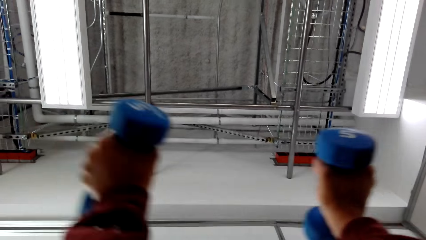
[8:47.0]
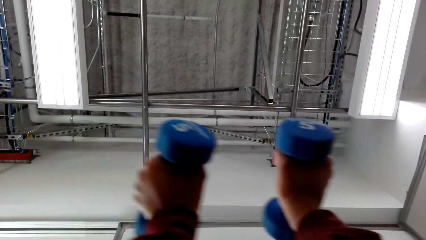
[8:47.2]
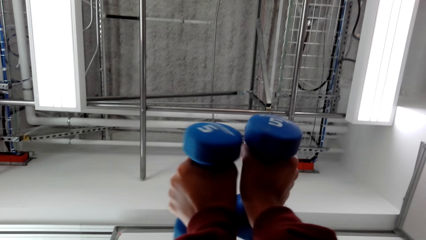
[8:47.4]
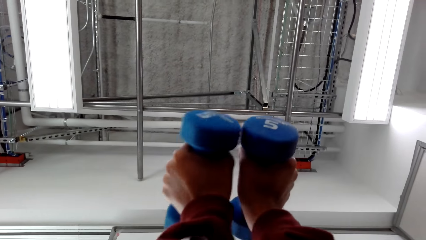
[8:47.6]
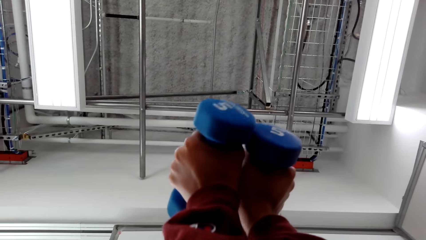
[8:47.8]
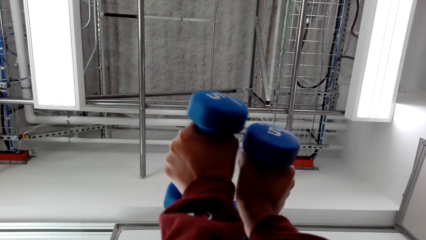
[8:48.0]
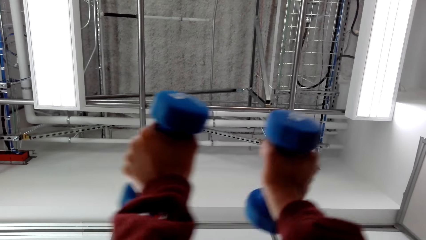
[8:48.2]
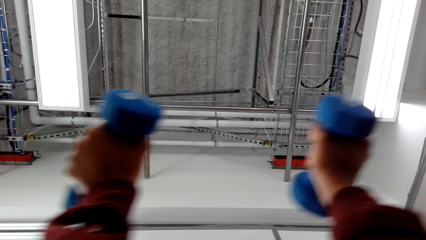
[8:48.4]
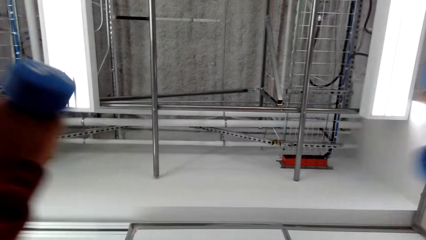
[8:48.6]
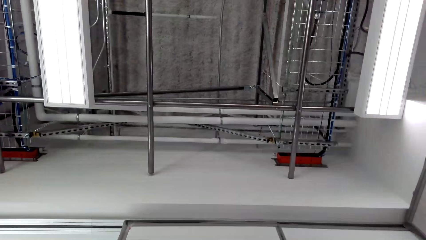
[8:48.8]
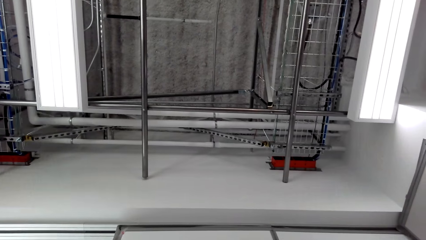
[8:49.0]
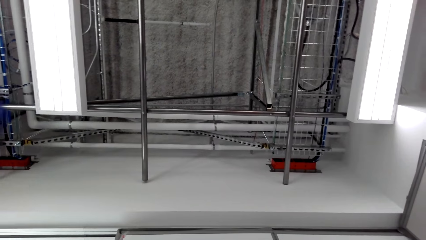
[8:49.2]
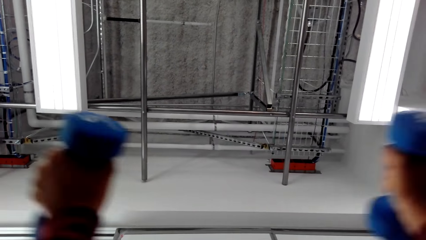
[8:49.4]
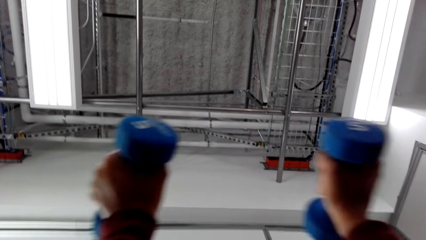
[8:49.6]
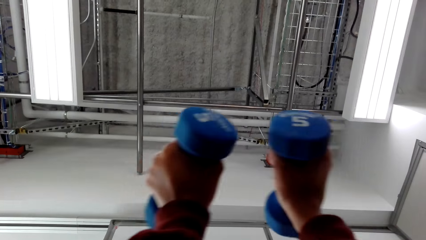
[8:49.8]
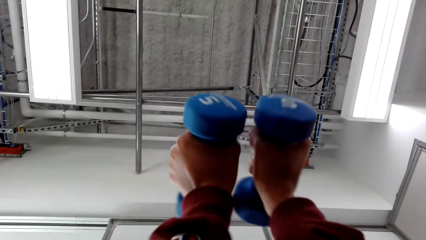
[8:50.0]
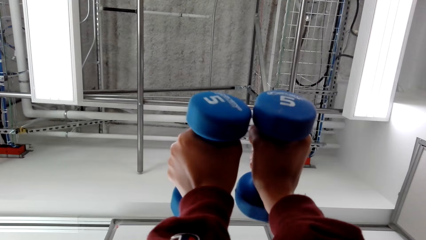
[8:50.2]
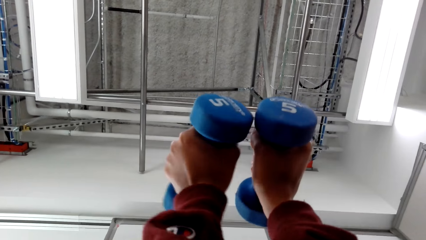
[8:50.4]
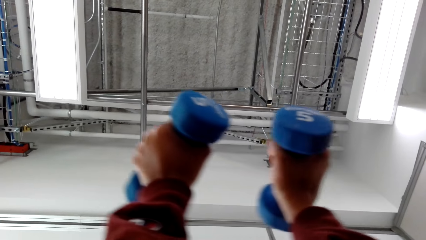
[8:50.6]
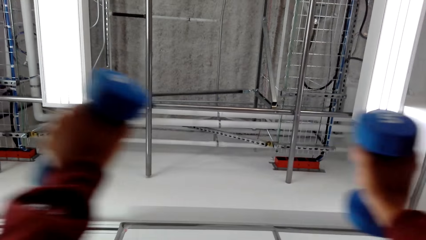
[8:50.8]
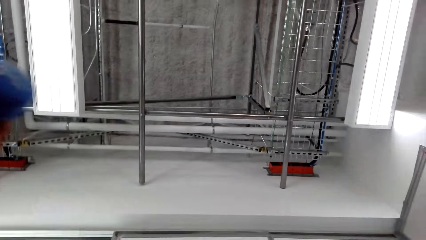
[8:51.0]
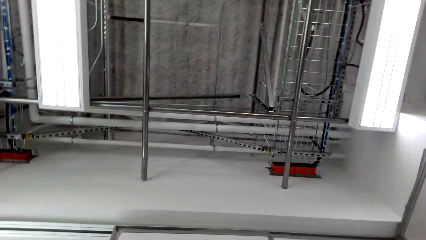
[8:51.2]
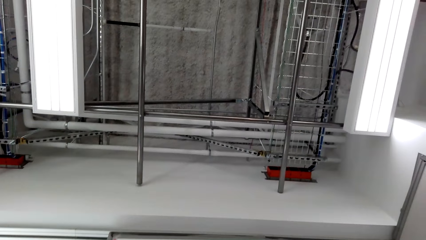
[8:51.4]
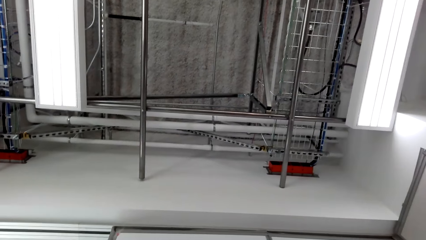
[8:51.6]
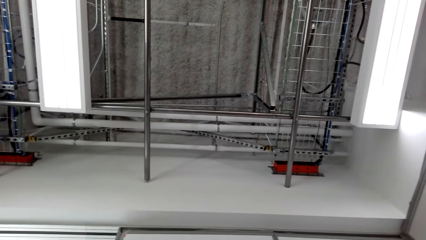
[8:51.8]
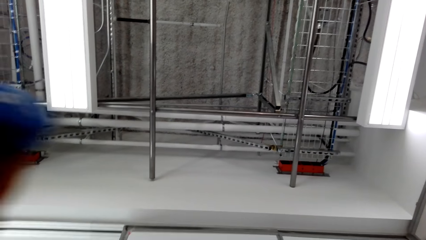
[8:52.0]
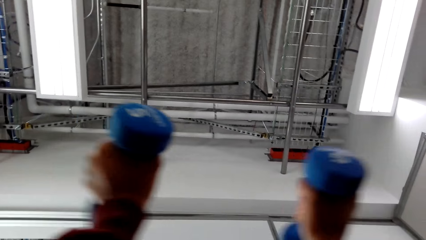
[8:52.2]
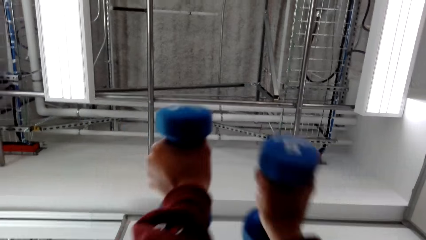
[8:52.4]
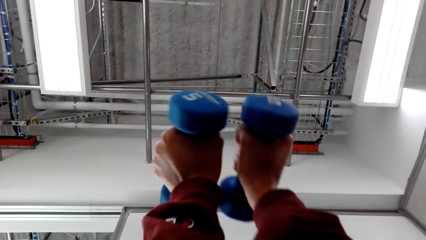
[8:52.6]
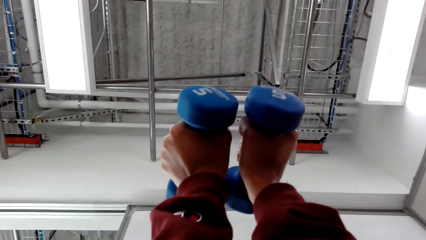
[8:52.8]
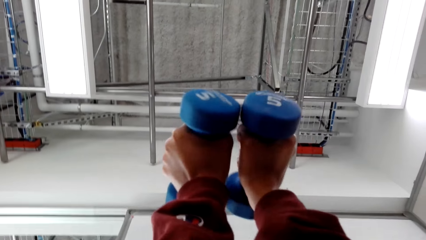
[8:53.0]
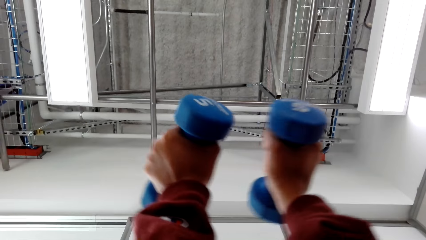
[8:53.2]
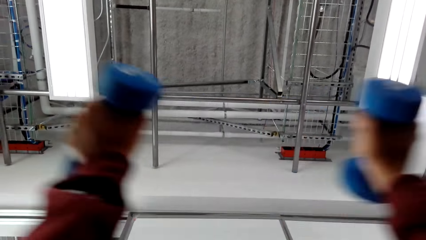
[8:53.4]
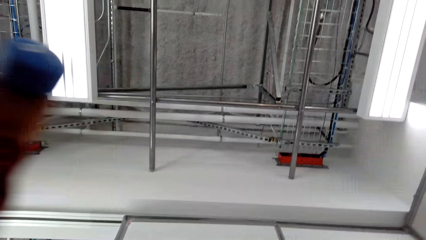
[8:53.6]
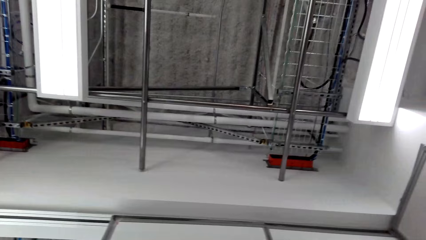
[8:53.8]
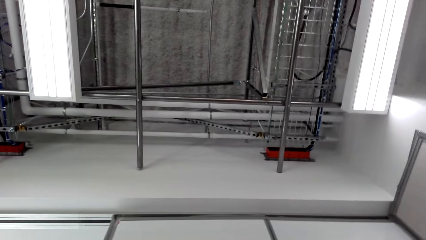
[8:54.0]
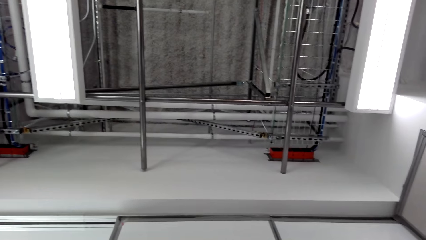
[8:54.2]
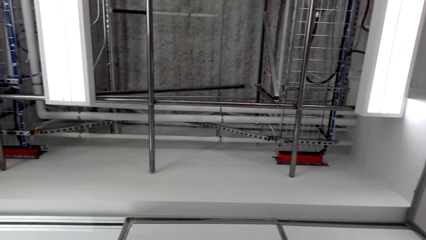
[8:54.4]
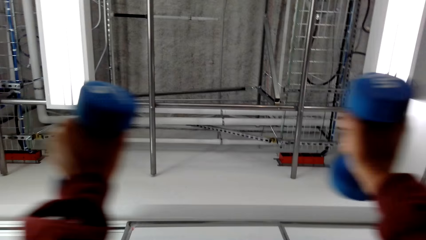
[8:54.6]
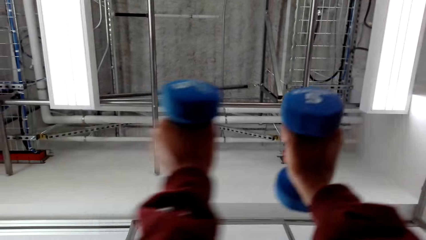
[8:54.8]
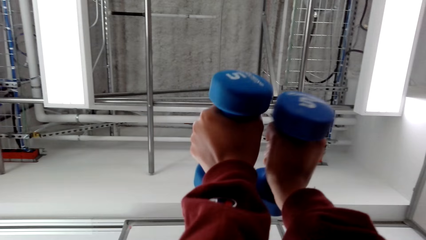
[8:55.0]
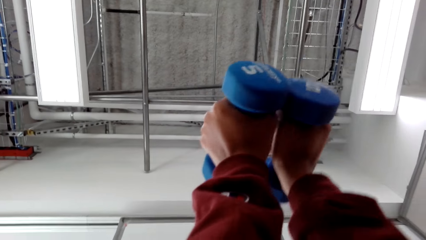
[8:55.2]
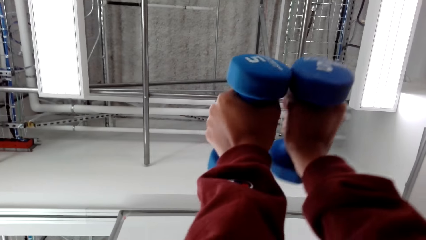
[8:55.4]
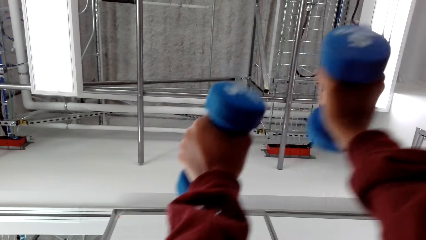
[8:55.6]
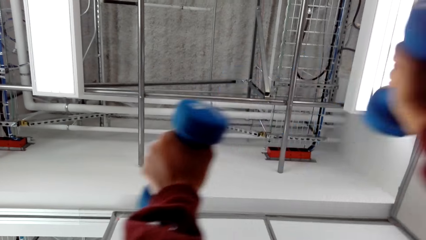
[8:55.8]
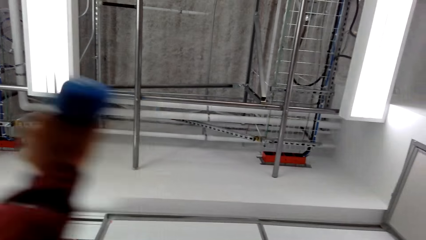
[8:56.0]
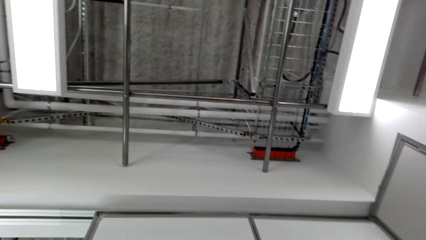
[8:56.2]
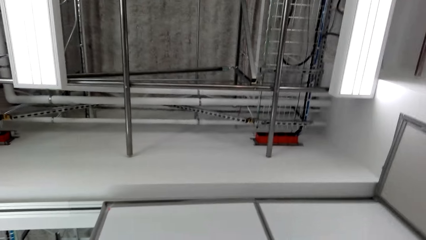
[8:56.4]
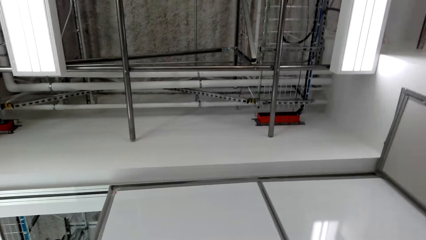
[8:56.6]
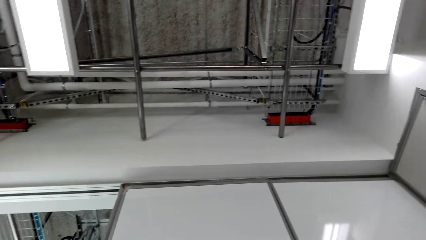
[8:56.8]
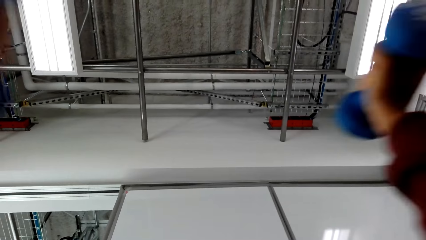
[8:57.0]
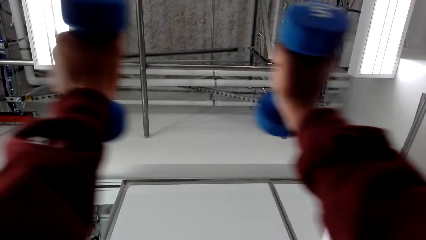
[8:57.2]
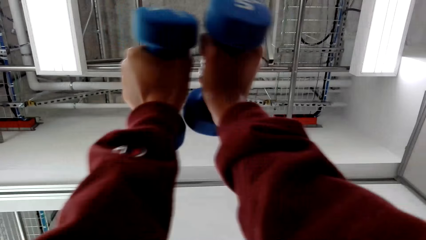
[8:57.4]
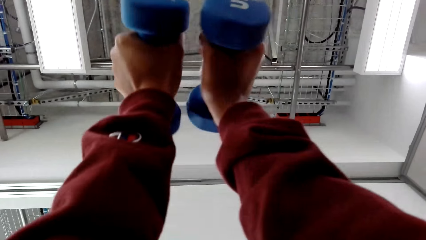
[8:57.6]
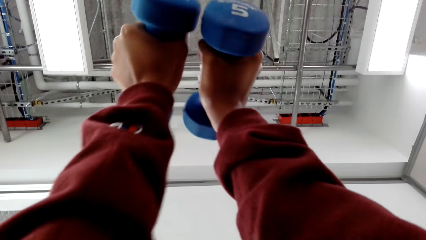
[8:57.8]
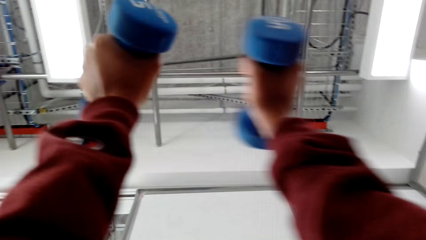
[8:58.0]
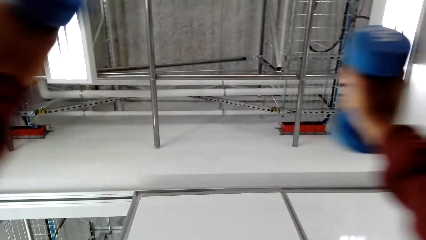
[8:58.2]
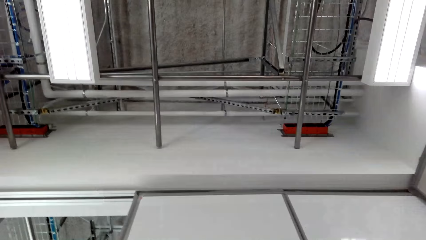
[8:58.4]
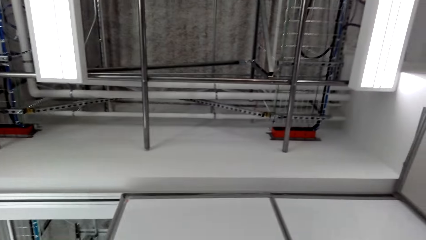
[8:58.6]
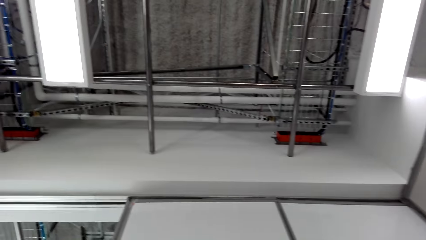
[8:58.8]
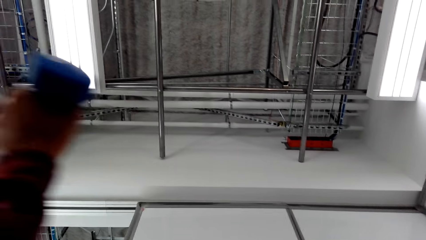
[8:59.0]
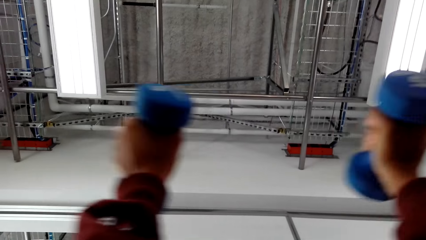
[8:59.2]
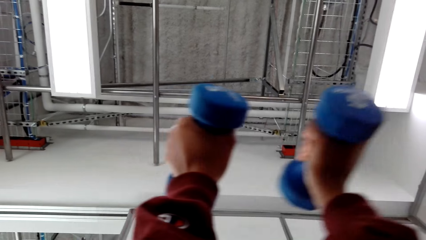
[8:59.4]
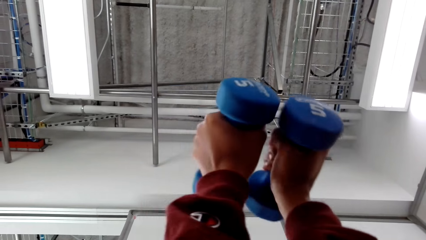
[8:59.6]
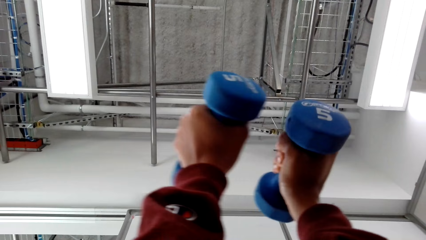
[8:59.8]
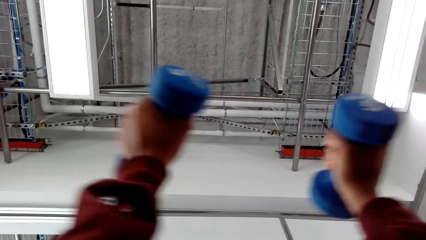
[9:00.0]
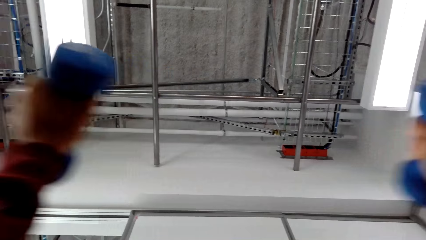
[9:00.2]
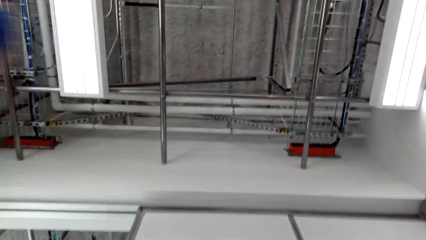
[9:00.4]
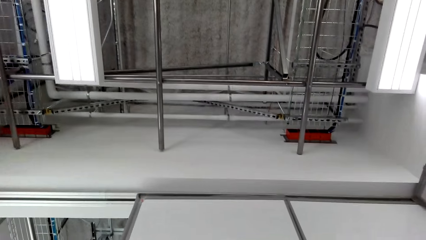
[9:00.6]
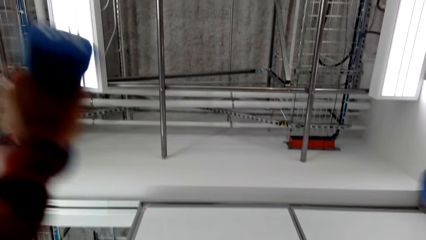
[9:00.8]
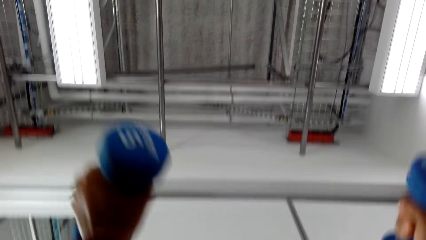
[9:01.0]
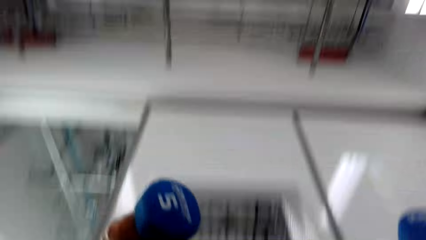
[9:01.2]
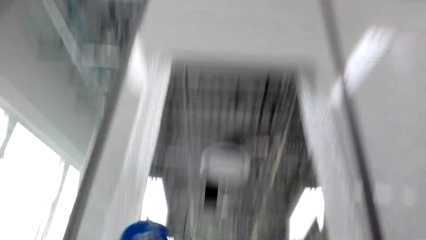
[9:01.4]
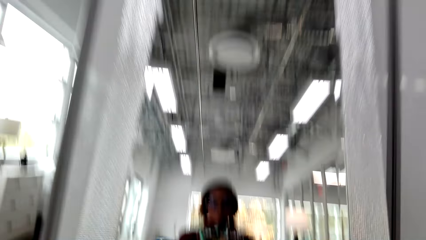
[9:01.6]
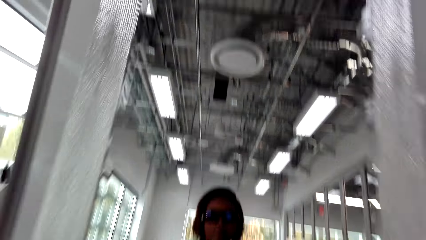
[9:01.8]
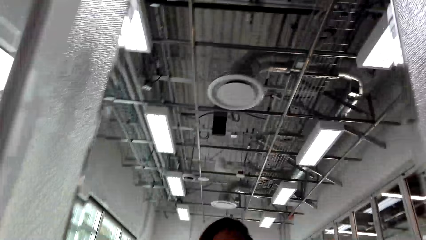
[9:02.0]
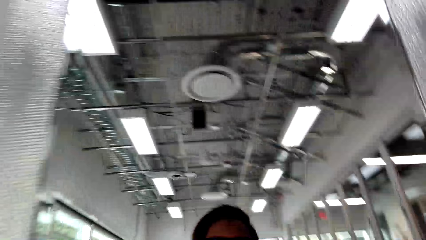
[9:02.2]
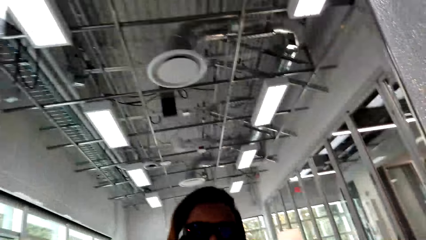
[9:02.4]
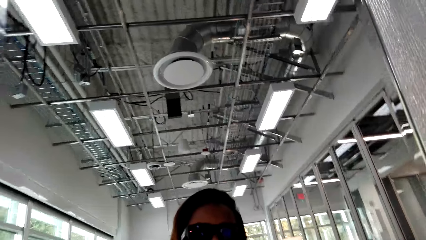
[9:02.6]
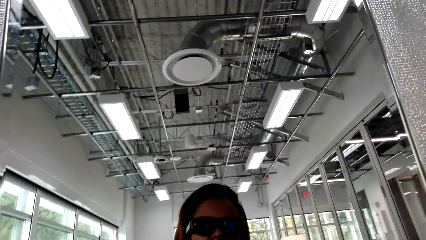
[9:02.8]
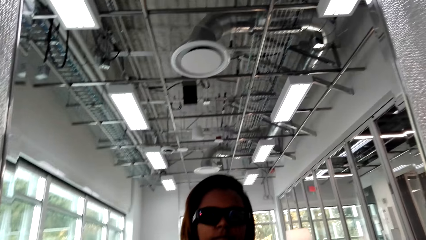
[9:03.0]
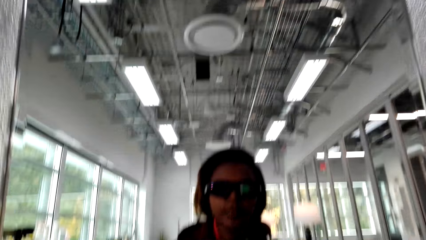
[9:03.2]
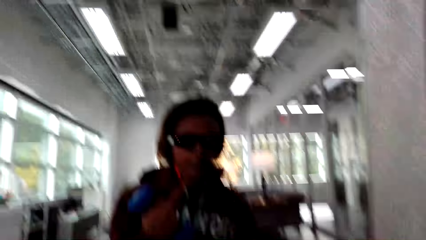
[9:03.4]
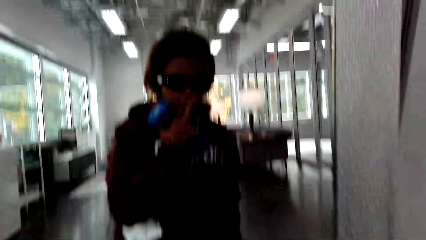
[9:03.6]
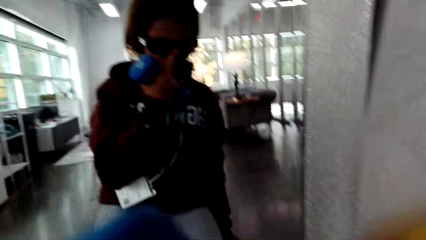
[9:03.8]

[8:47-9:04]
The camera wearer spreads hands holding onto the dumbbells. They spread hands holding onto the dumbbells repeatedly. They sit upright.
